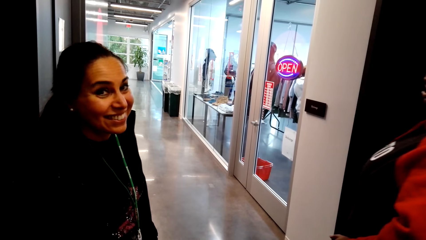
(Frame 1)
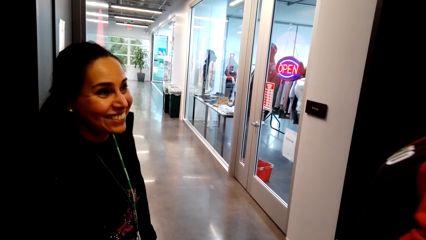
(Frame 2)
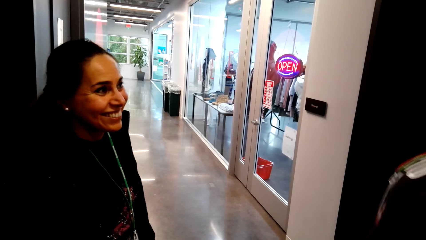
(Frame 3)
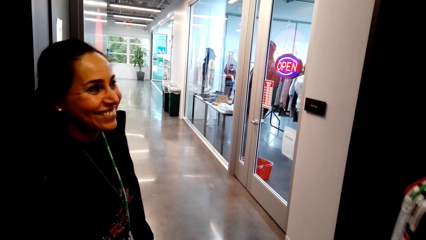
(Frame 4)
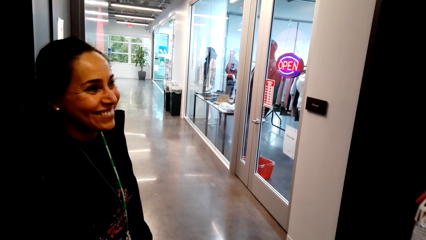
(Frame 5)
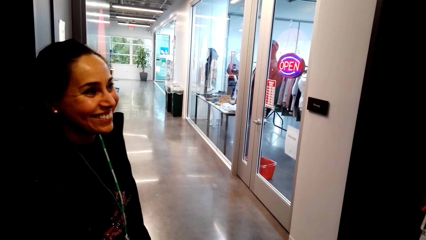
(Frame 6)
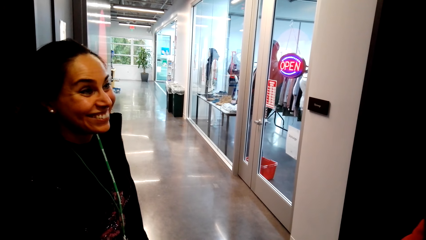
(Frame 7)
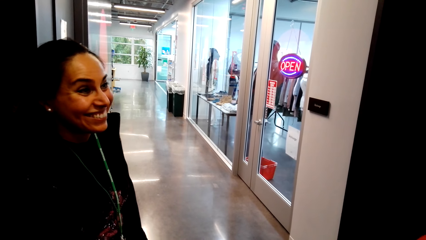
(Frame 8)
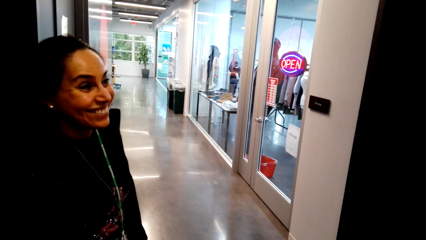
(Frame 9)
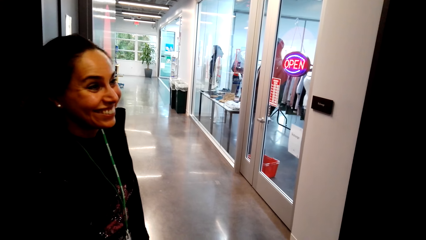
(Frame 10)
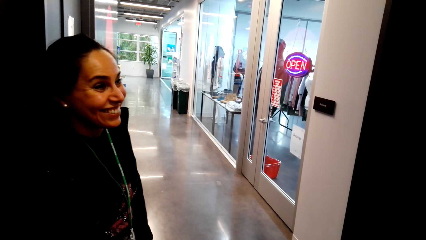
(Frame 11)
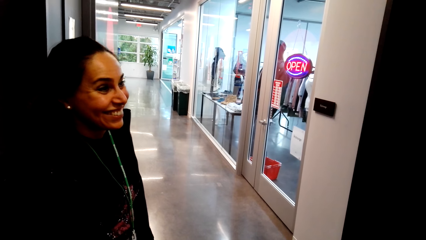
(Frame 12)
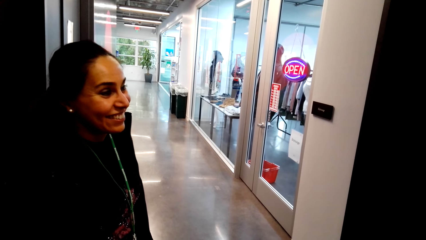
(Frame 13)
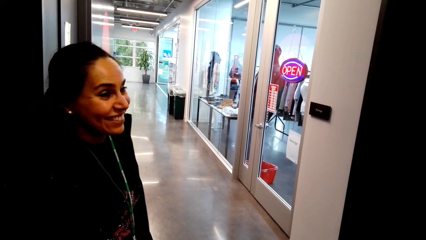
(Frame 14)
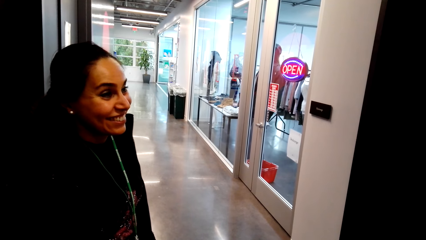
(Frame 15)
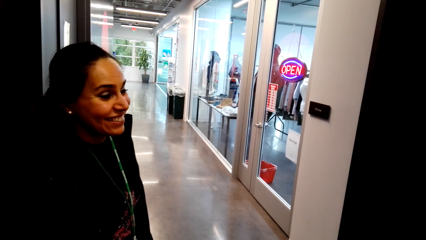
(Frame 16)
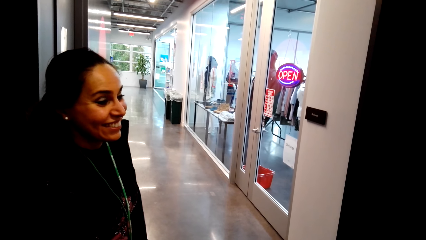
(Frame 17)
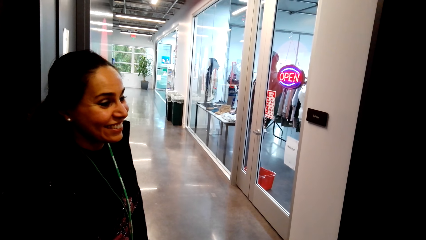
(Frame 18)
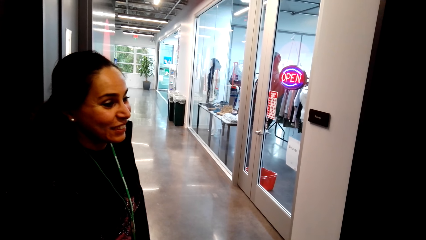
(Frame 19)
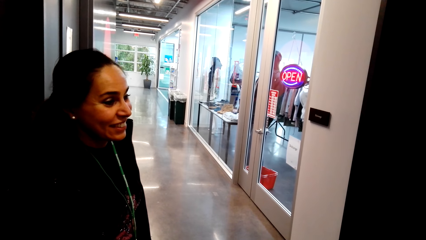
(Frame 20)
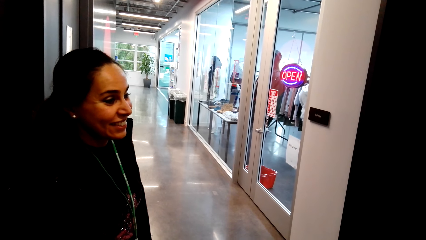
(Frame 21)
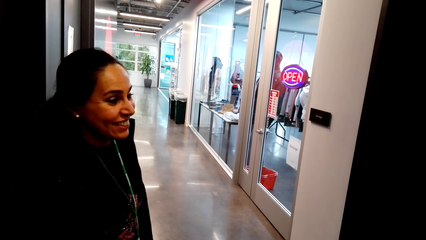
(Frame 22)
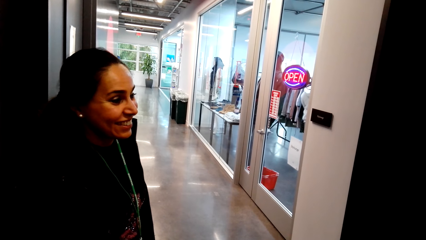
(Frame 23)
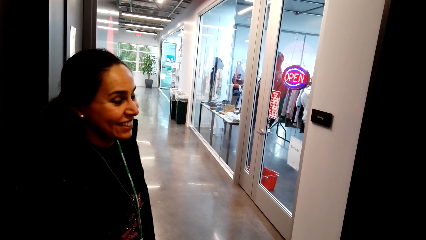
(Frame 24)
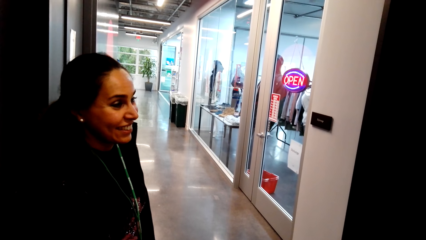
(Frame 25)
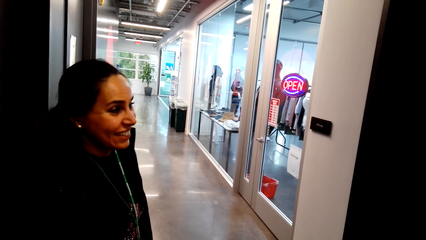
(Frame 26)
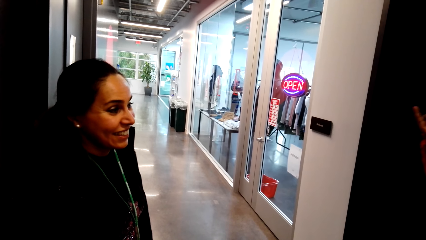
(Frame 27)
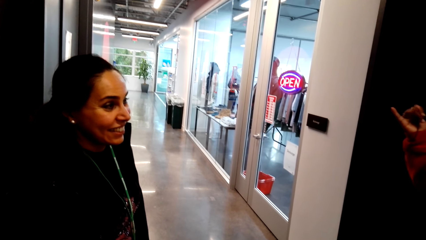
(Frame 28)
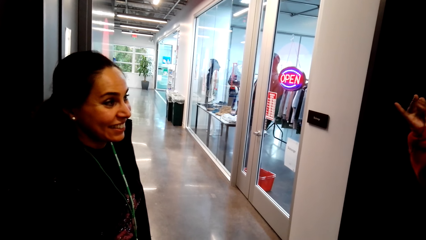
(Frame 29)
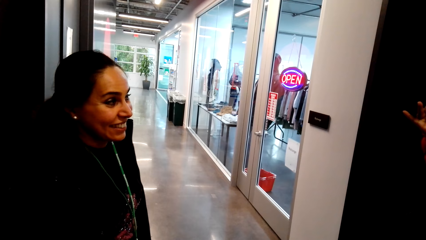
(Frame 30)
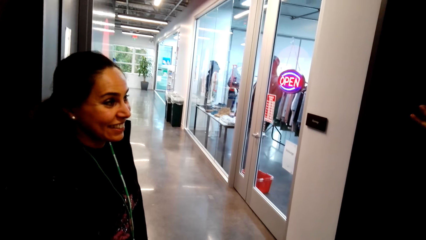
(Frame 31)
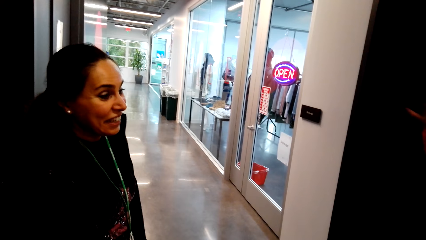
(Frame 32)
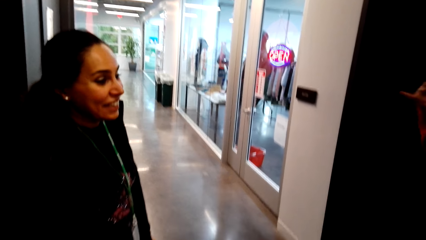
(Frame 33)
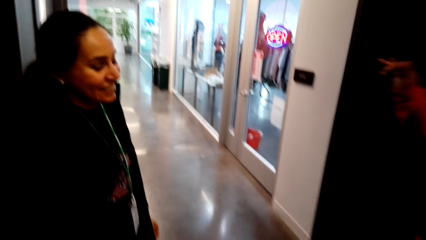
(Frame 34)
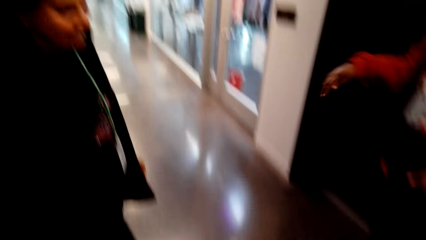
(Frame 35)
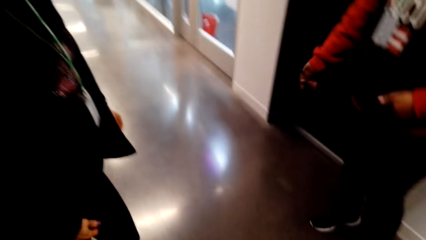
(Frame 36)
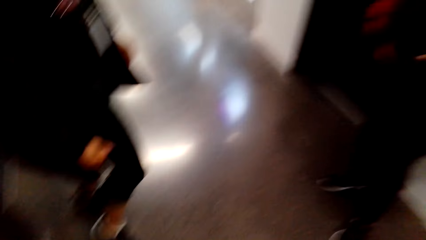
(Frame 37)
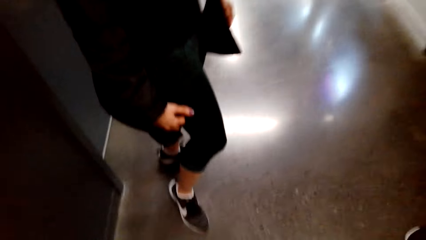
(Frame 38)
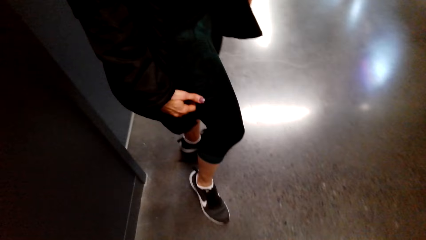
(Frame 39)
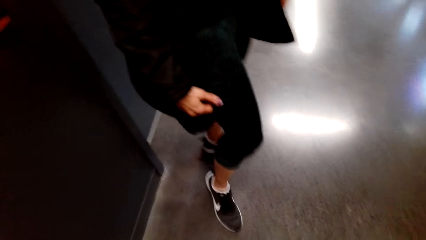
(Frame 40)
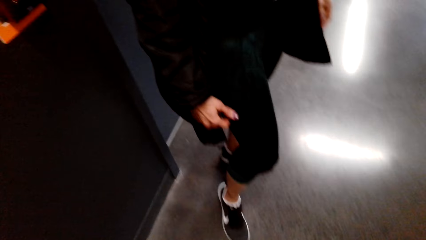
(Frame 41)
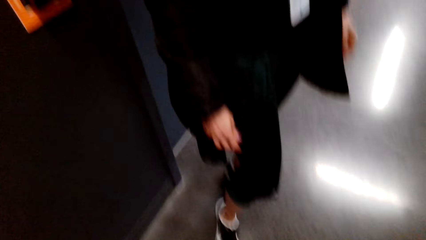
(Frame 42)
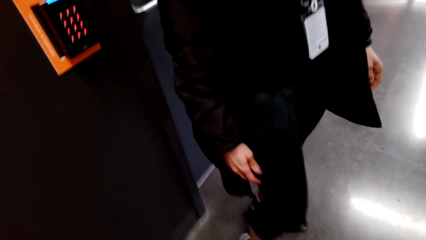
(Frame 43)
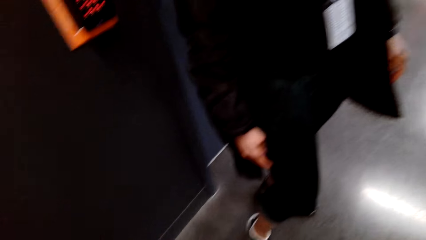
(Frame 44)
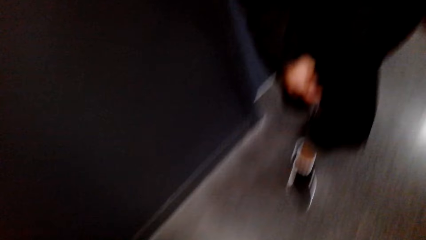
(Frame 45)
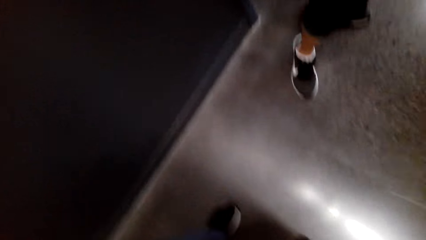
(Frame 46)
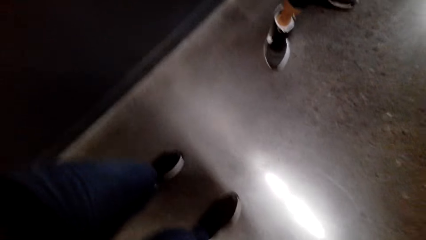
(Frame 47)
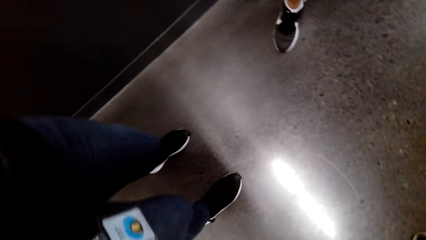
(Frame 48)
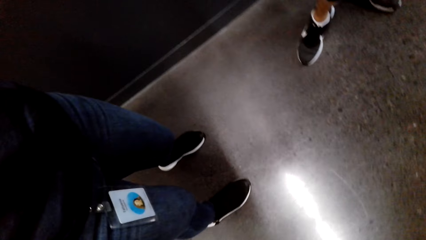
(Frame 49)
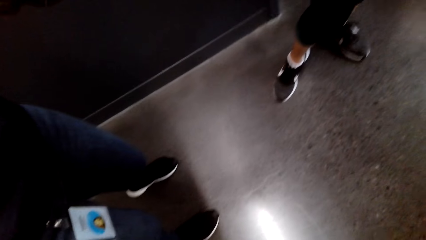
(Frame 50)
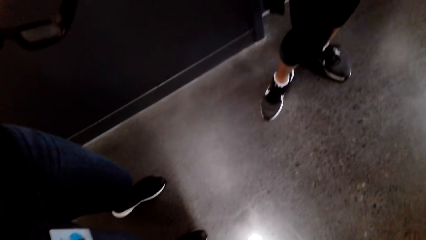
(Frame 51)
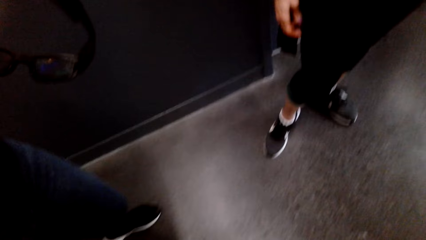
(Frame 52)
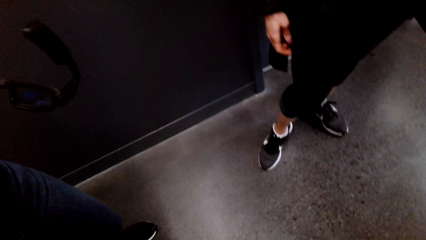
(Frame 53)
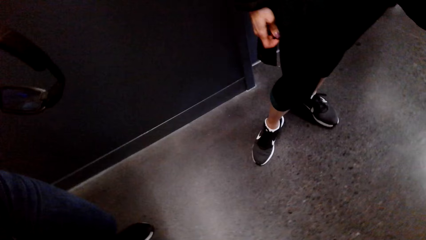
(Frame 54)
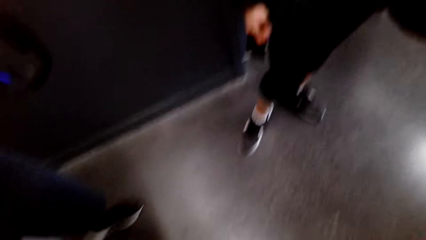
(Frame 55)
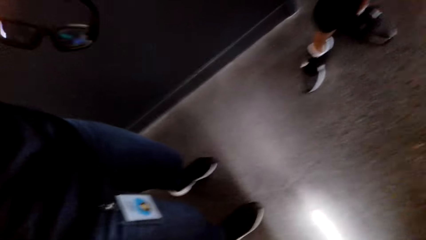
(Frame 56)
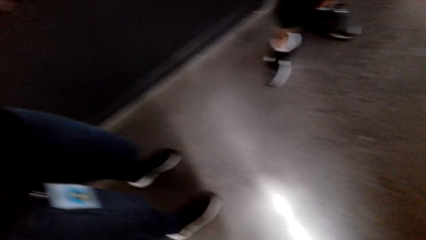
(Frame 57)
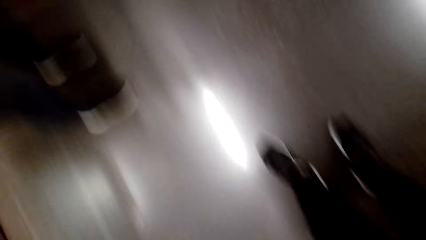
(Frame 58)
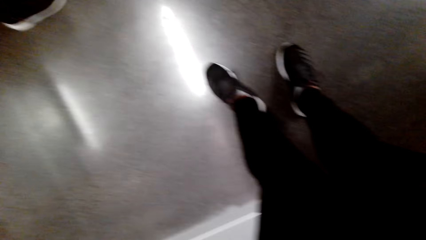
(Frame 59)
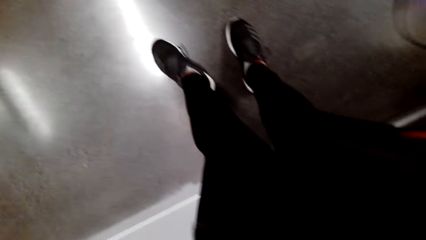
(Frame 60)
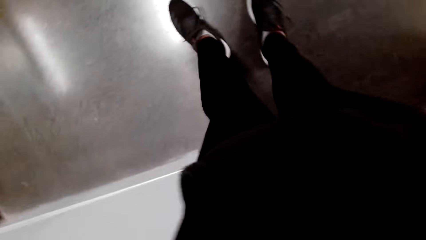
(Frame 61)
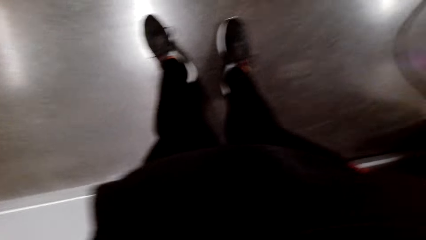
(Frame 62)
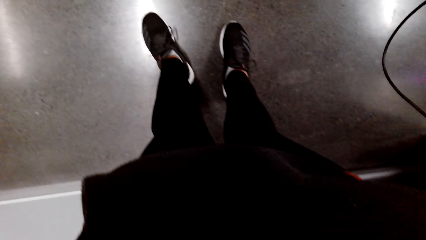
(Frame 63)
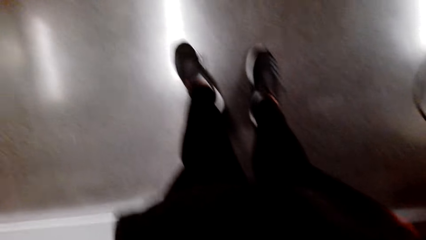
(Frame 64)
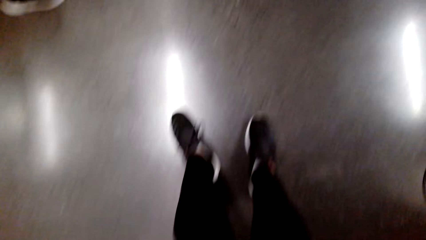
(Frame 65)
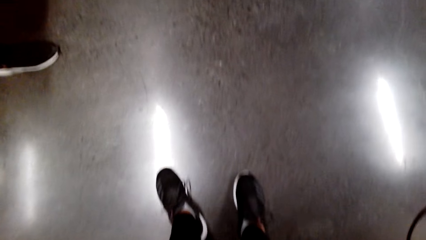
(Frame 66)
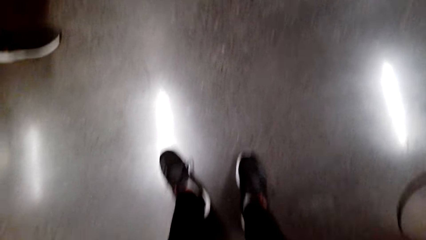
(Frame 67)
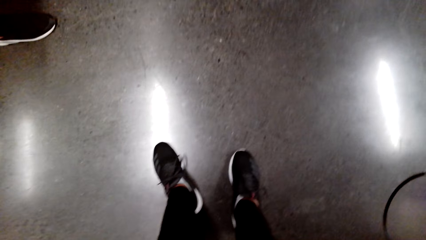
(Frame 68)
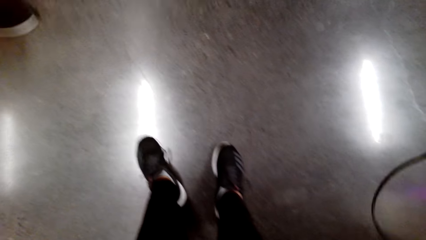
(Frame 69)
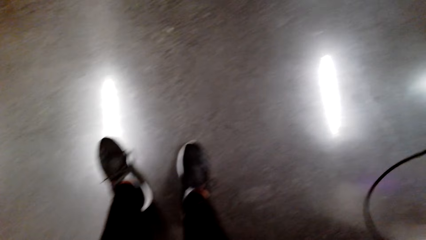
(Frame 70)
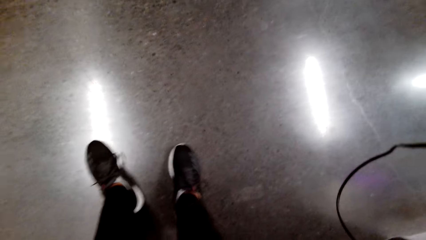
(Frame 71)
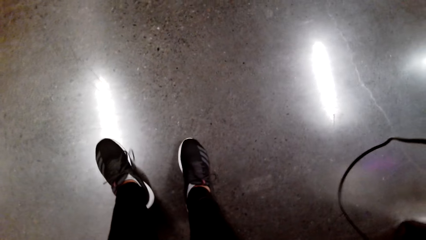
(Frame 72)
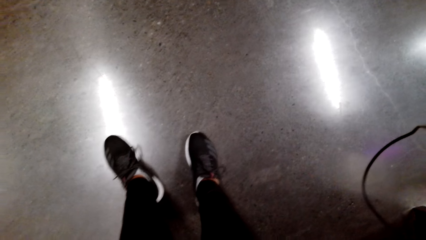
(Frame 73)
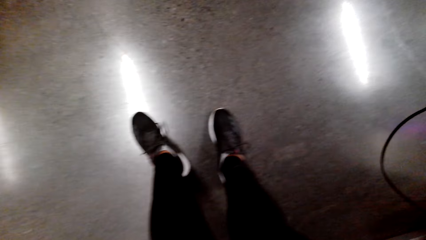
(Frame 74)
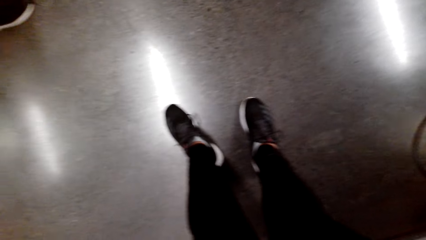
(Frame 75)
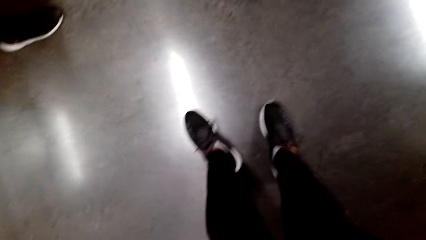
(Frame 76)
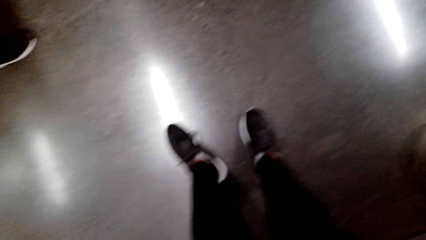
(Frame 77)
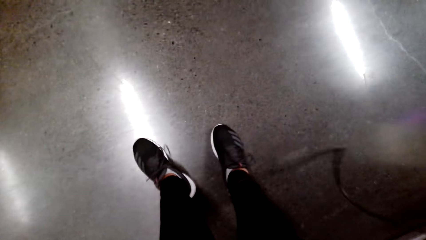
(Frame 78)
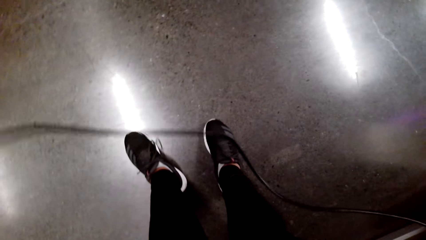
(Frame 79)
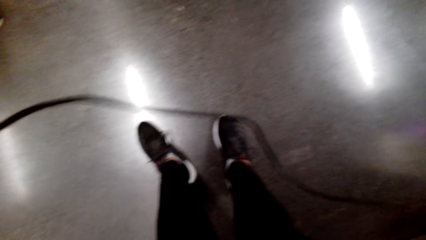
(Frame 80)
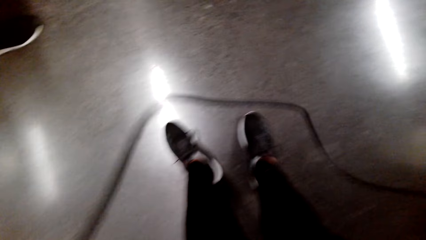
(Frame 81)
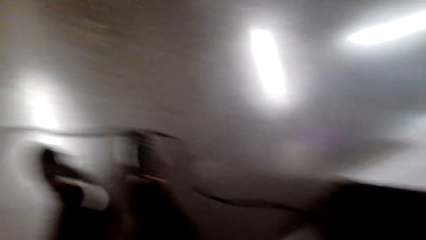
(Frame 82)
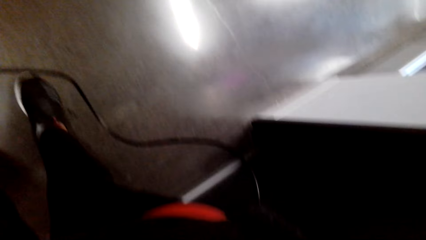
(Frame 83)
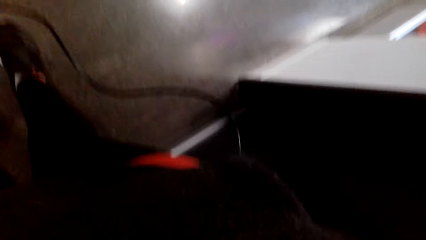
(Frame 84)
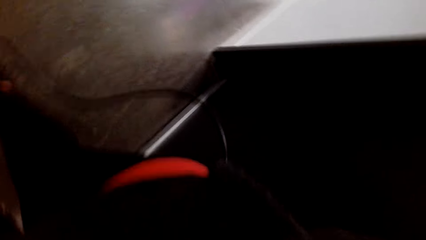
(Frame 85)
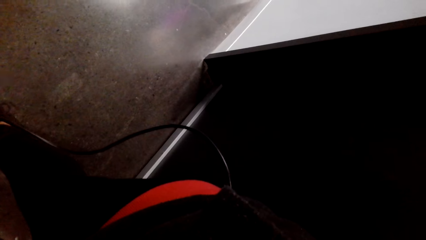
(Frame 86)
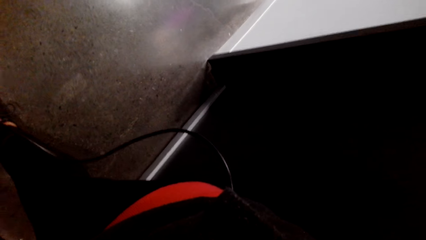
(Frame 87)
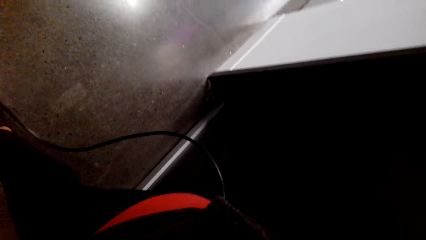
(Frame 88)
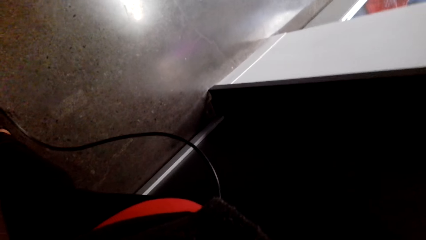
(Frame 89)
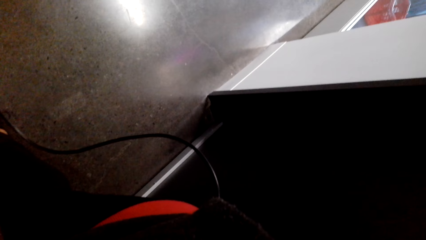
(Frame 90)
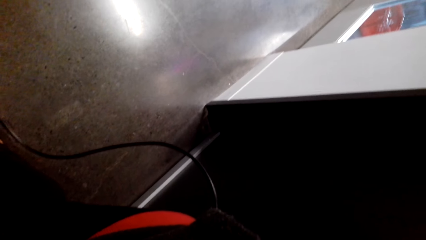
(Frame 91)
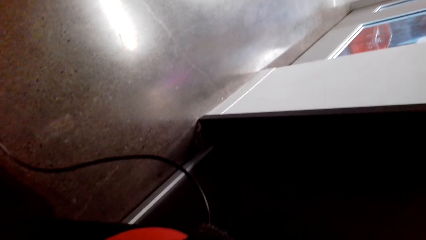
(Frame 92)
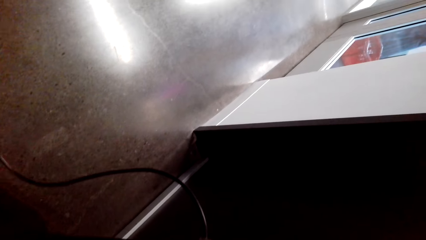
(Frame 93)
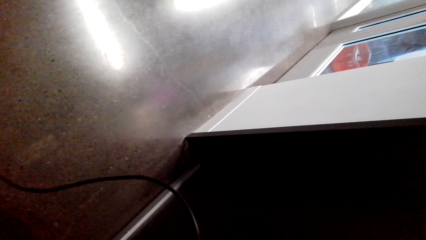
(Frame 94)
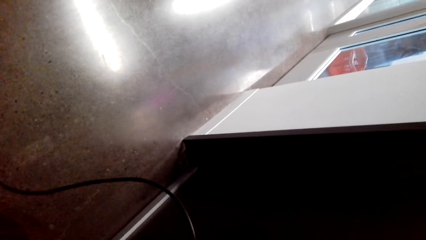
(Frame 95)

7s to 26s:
The camera wearer talks to a person. The person talks to another person. The camera wearer looks around. They stare at the floor.
